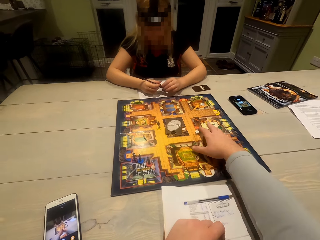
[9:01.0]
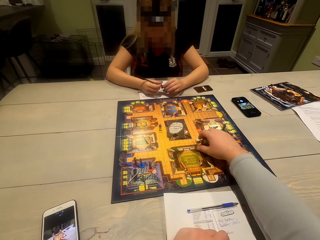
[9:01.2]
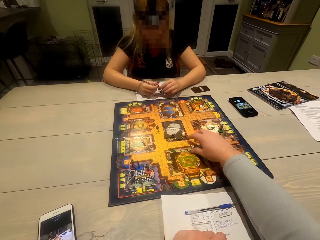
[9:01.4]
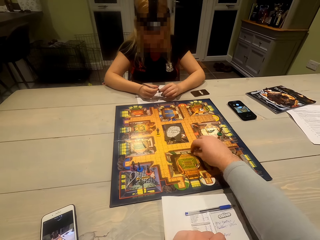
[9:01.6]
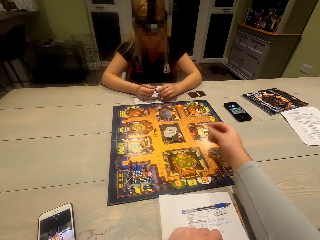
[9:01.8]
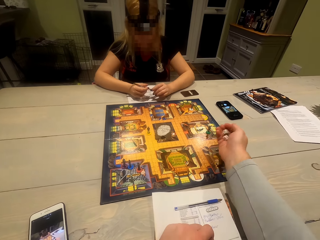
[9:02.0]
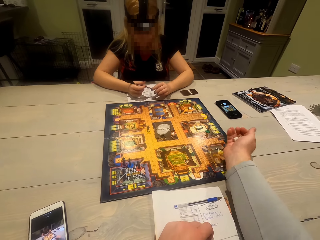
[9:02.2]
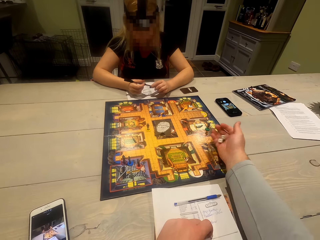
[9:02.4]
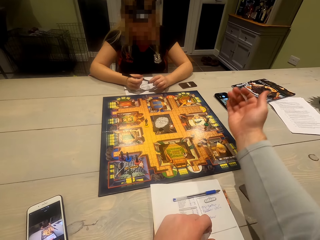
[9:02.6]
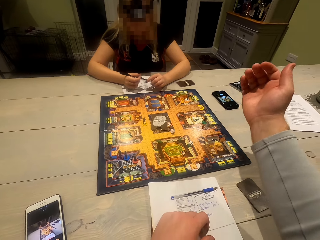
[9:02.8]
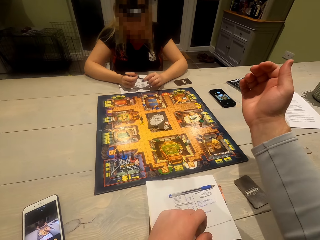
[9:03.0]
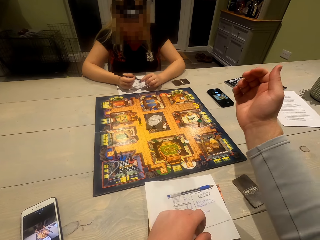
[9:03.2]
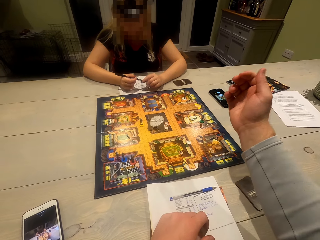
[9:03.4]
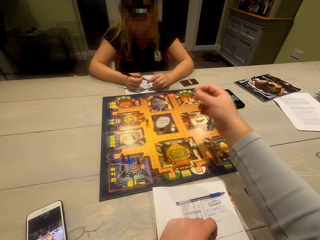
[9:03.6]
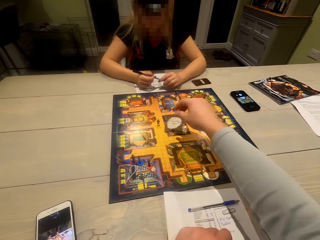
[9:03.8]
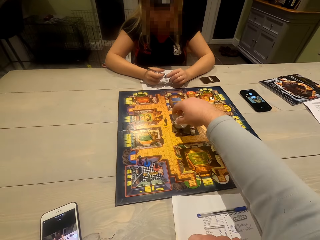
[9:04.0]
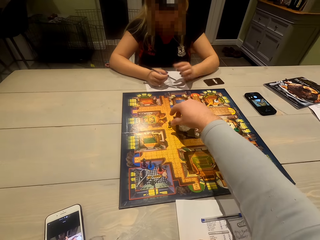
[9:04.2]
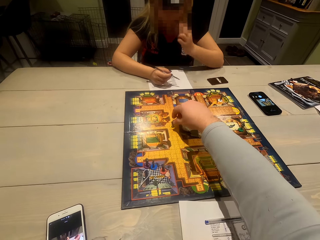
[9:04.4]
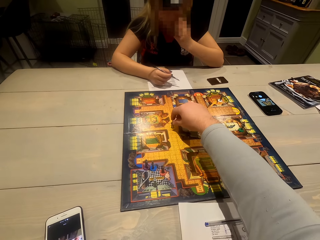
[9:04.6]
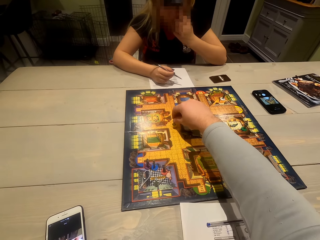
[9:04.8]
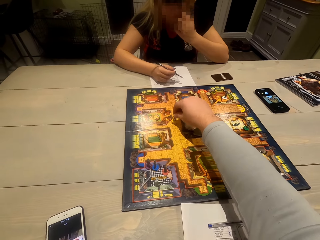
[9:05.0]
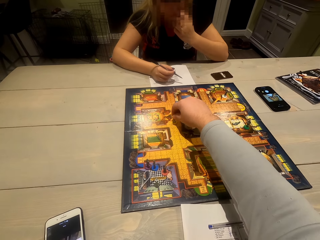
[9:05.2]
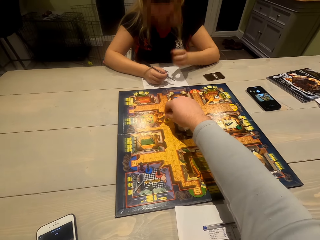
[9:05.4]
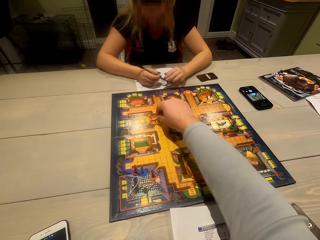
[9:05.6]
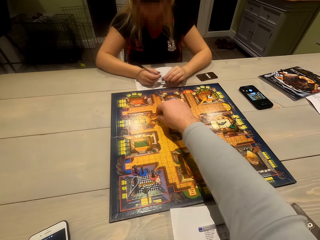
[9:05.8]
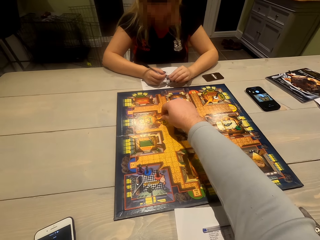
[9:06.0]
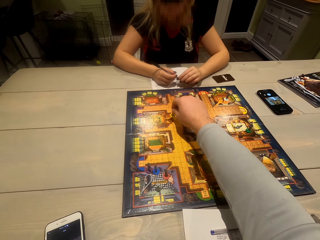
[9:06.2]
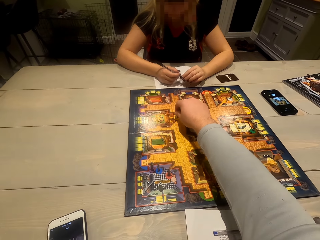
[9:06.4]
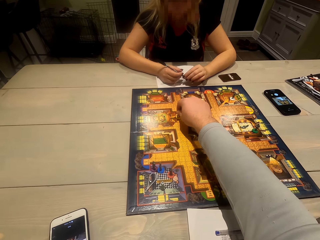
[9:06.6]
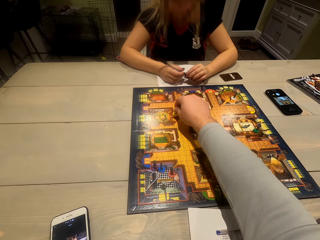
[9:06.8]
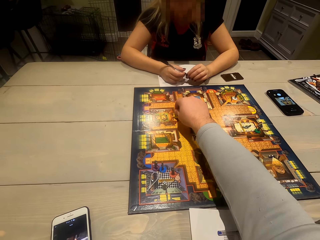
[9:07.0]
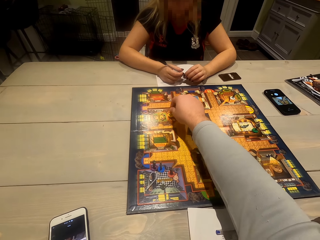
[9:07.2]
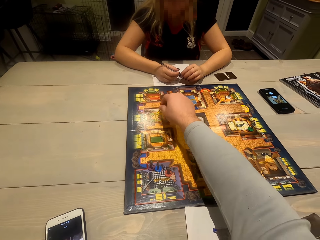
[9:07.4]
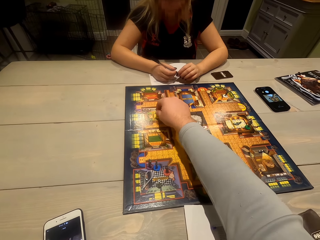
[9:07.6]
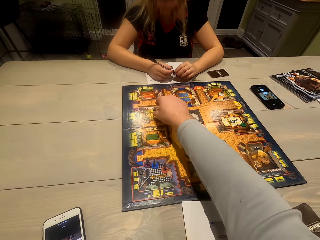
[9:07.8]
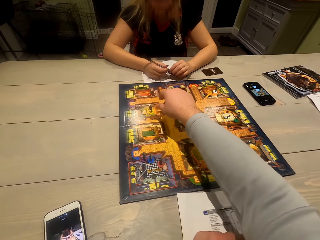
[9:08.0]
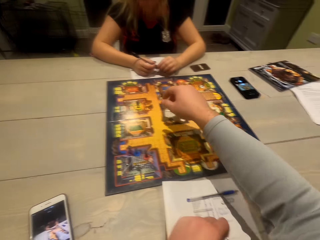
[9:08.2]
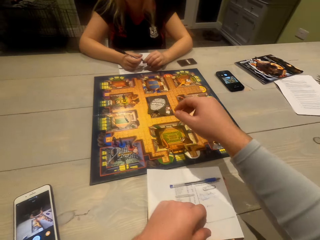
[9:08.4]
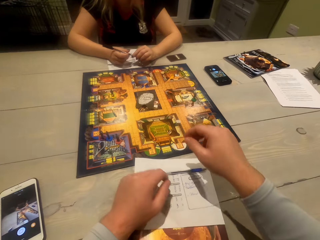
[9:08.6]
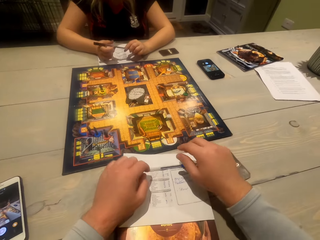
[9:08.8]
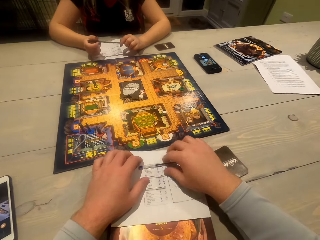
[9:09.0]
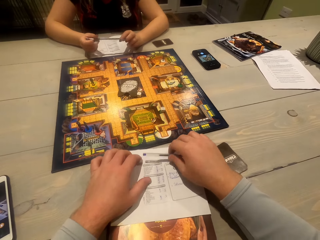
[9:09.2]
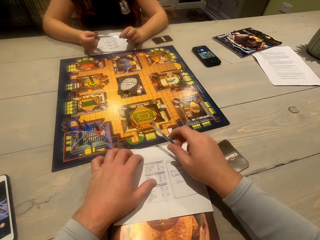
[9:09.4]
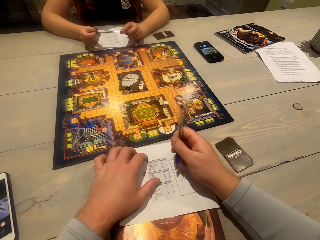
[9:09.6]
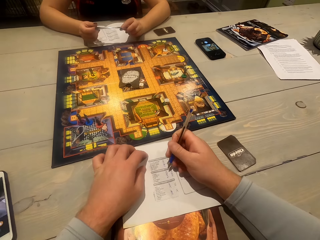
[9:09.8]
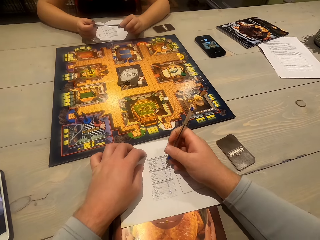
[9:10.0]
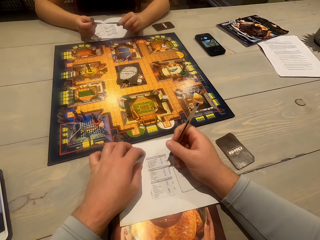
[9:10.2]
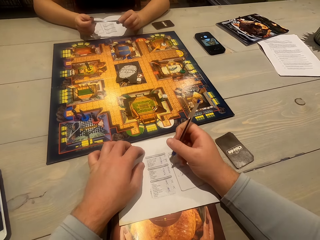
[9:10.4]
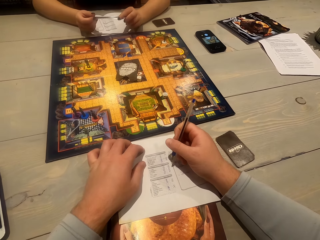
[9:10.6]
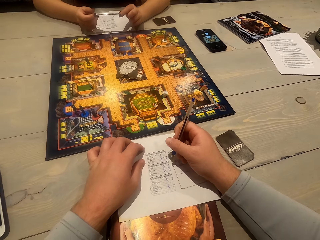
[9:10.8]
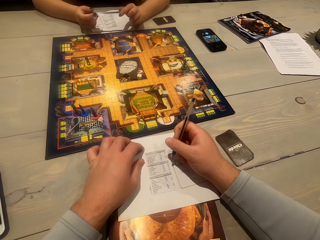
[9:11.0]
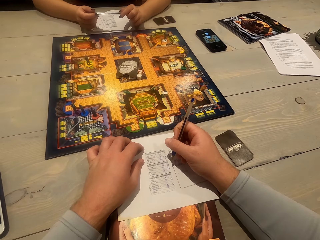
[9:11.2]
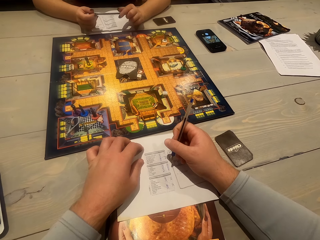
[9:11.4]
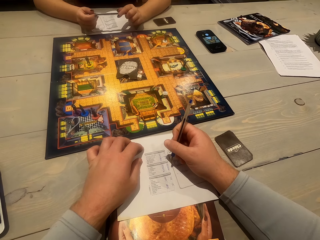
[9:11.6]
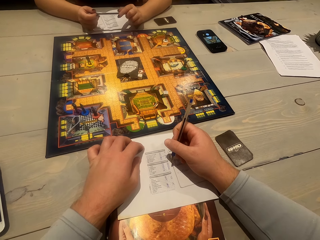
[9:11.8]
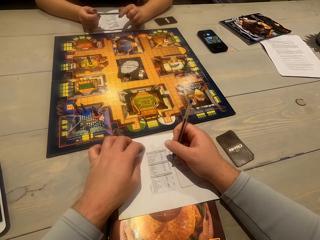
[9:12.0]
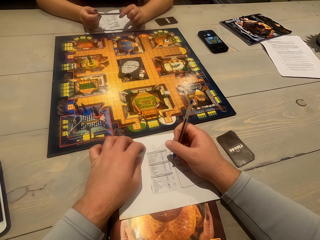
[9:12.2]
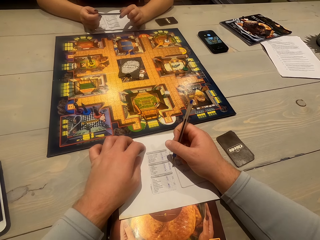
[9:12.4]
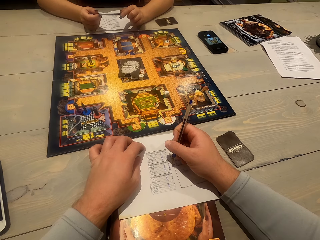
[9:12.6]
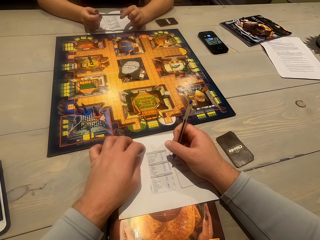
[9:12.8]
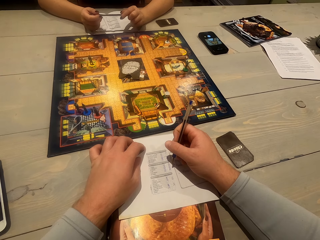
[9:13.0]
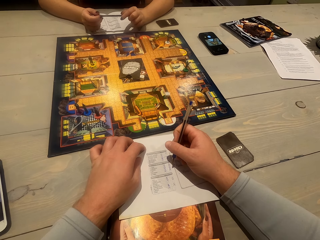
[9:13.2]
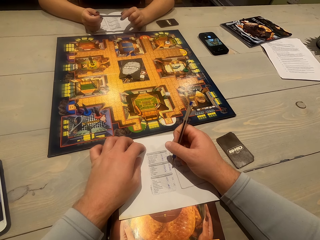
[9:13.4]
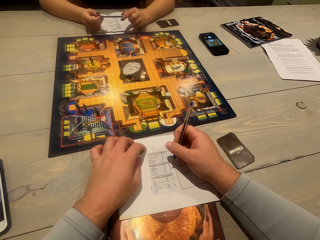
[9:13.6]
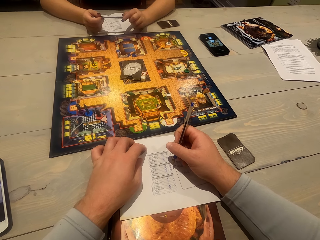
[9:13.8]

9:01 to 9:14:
The camera wearer places the cards on the table. They toss the dice, pick the dice, and drop the dice. They play the board game. They move a character on the playing board. They pick a pen. They write on a paper.

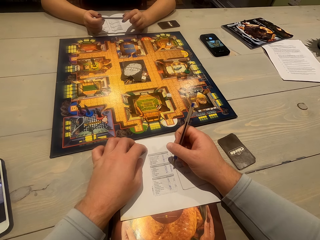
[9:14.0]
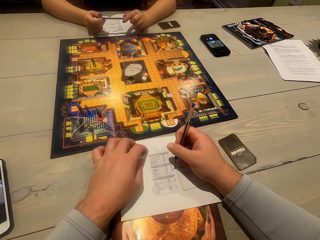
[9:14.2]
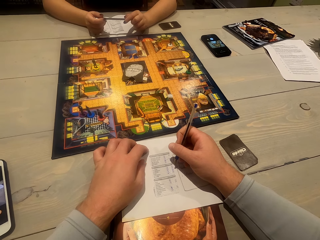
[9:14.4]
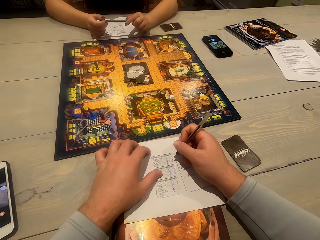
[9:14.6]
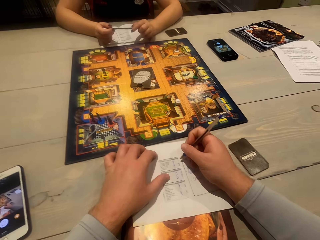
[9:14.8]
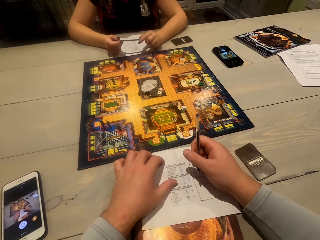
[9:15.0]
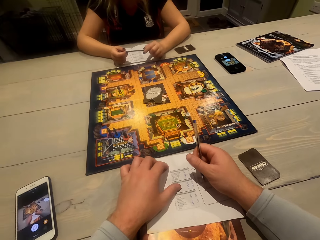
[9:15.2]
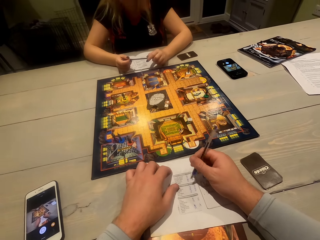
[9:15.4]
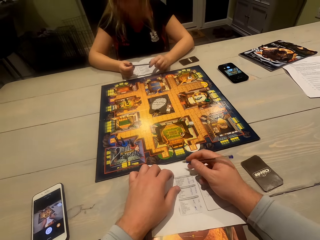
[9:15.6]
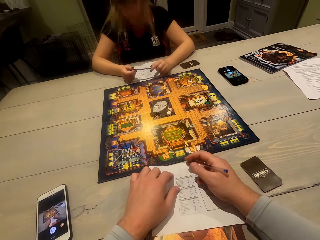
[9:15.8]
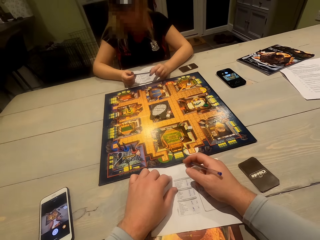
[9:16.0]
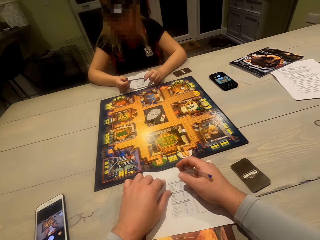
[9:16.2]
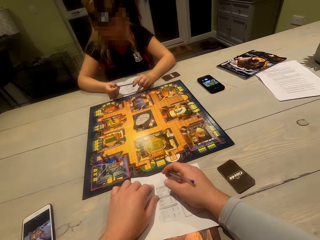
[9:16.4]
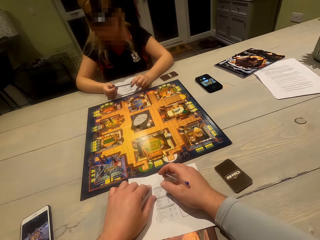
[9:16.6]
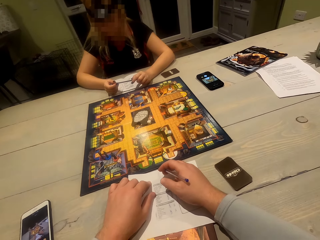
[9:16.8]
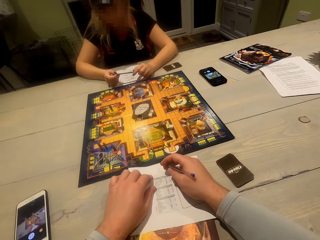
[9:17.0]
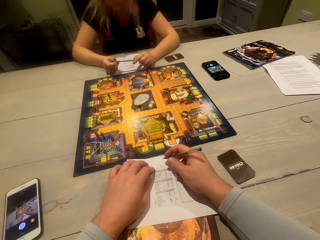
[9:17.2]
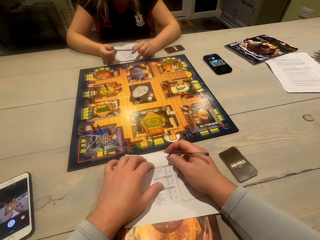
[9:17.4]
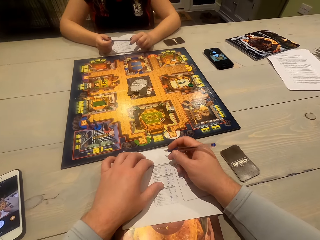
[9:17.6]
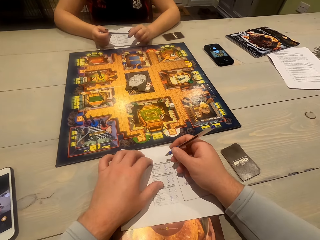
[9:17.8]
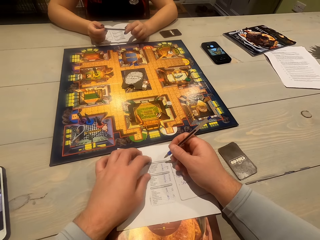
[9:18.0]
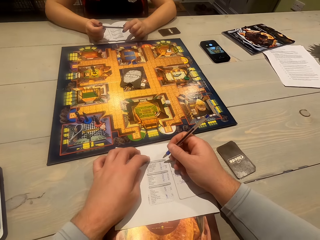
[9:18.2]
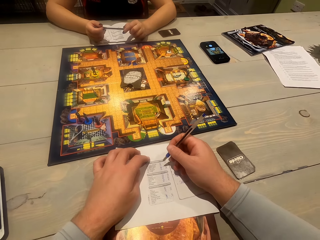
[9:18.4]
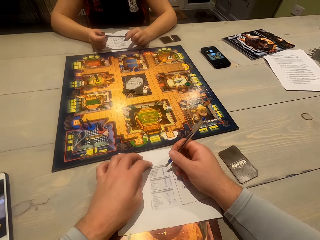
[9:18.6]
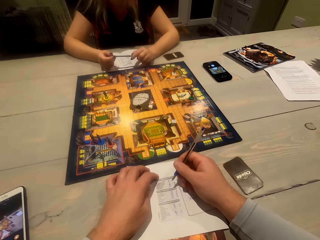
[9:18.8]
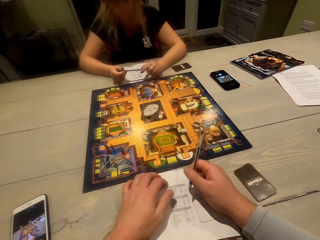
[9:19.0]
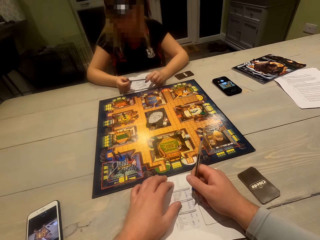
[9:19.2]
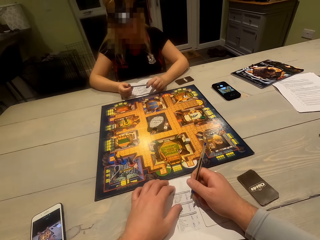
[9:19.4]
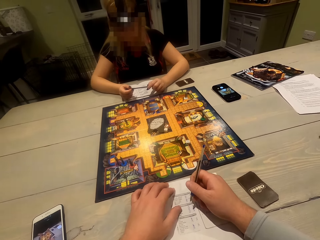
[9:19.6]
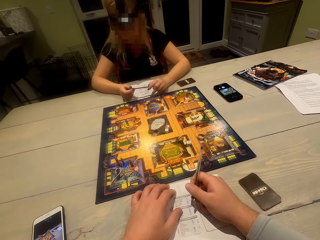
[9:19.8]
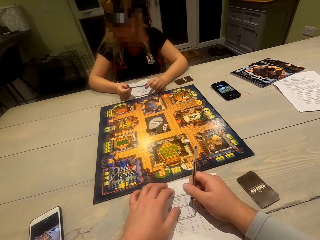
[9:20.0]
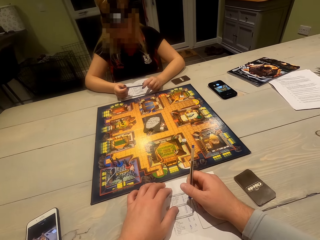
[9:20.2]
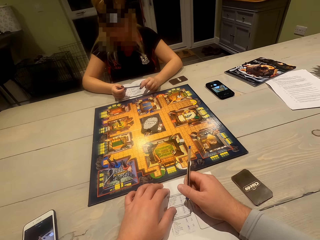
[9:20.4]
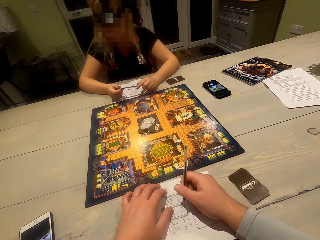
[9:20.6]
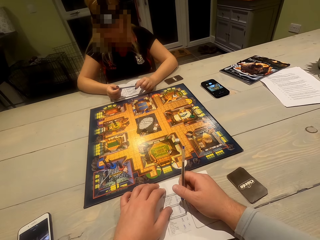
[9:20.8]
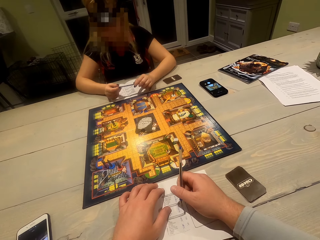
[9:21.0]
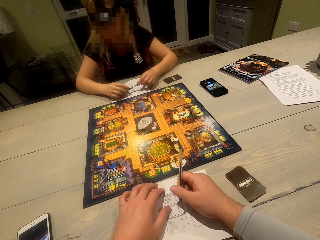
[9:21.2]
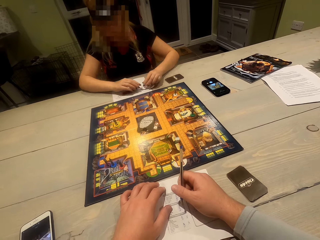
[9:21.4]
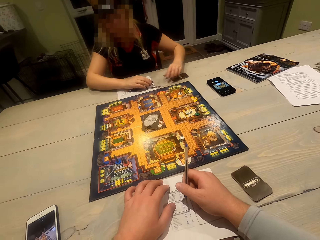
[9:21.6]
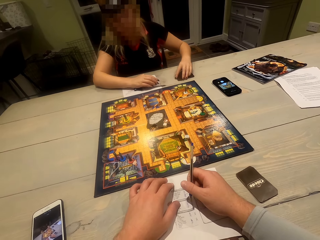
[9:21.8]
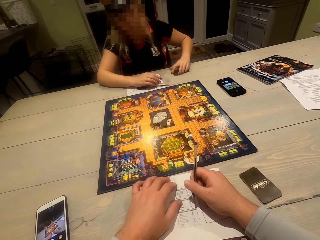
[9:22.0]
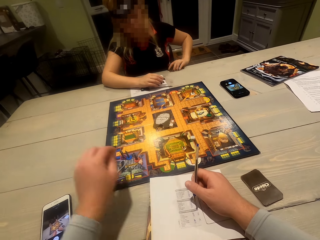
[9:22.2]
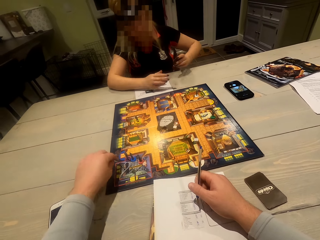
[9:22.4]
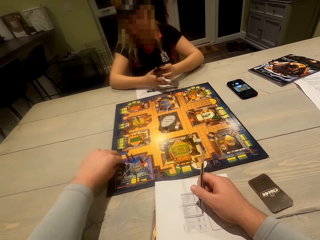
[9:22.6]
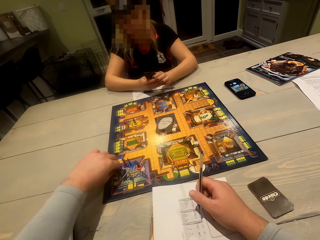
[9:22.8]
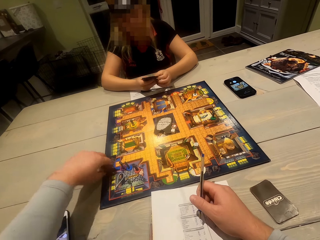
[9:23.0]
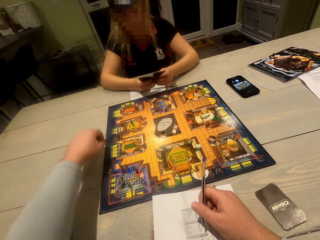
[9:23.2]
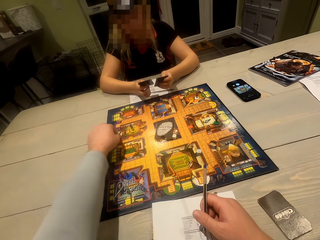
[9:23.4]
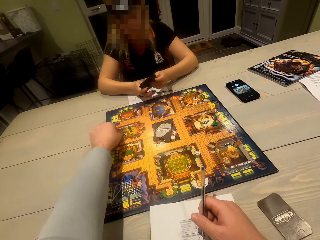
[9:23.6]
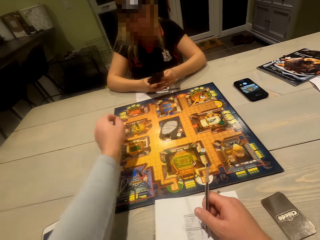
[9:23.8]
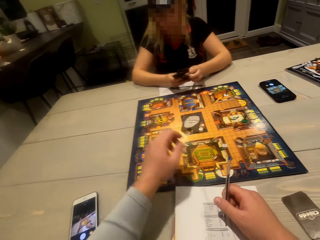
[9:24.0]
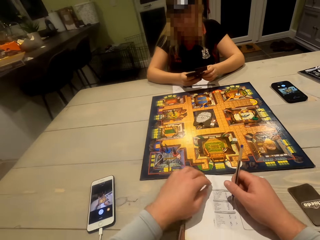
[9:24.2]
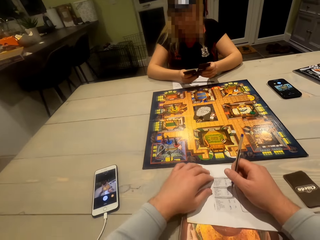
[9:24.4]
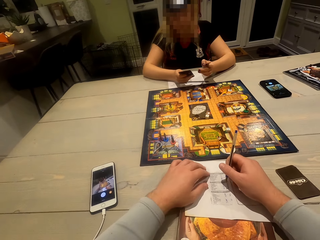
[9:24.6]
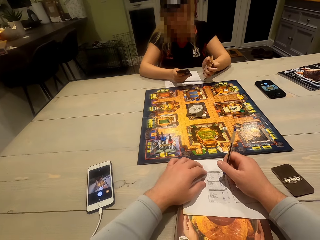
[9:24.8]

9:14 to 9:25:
A woman puts a pen on a paper. The woman picks cards on the table. The camera wearer picks something on the board. They move a token on the board. The woman adjusts the cards. The woman picks a card. The camera wearer puts something on the board.
